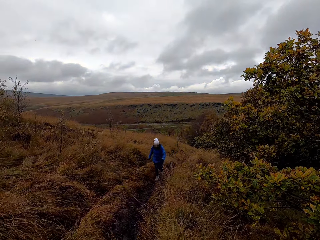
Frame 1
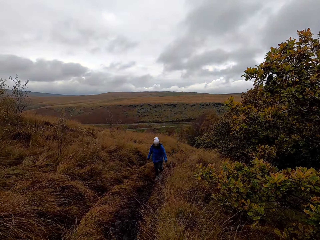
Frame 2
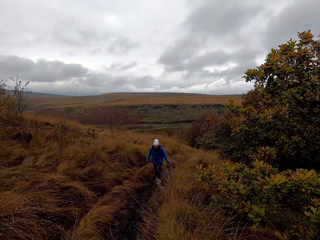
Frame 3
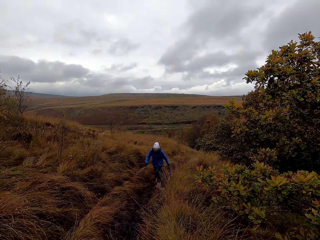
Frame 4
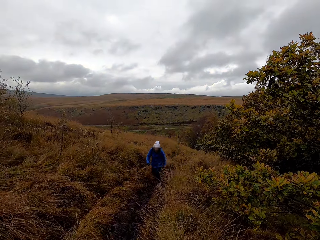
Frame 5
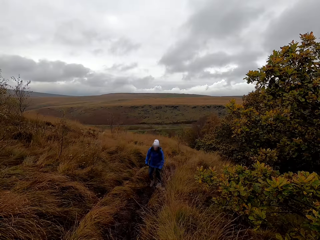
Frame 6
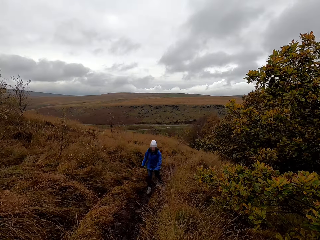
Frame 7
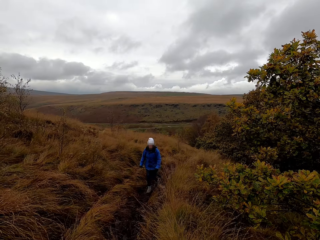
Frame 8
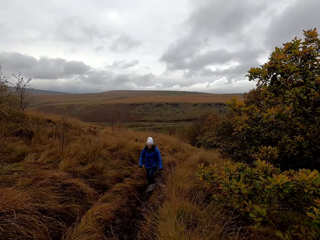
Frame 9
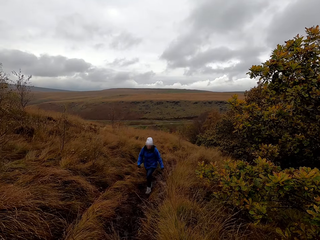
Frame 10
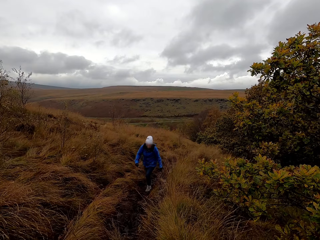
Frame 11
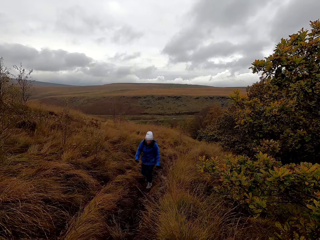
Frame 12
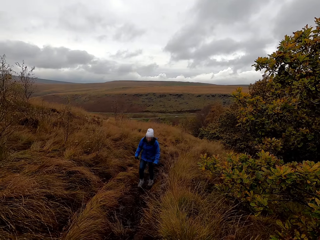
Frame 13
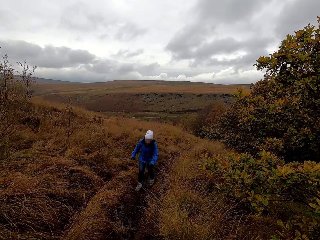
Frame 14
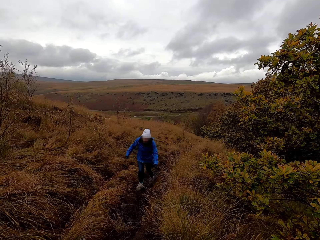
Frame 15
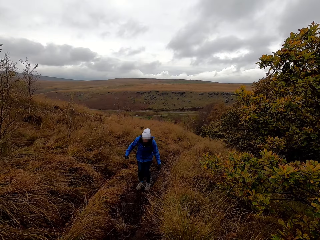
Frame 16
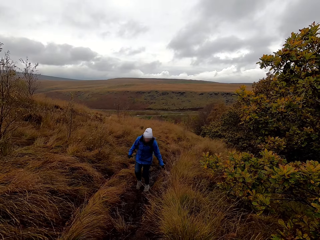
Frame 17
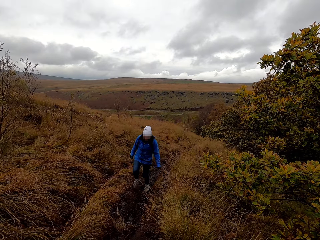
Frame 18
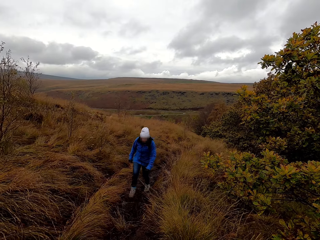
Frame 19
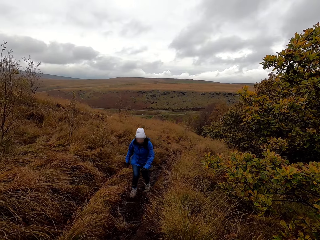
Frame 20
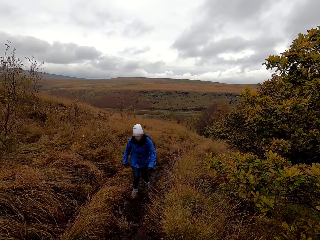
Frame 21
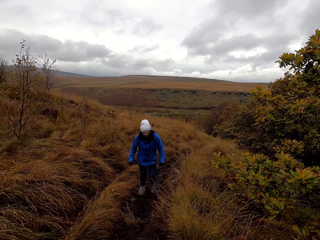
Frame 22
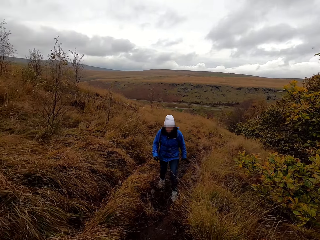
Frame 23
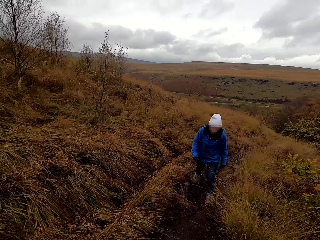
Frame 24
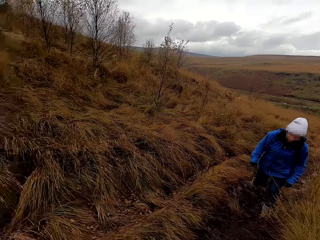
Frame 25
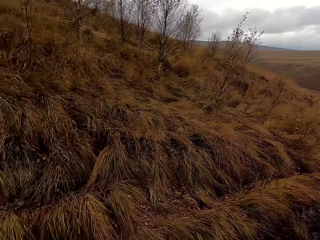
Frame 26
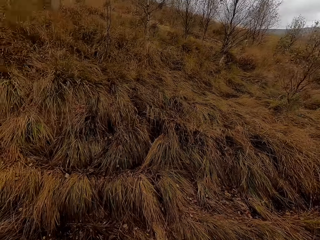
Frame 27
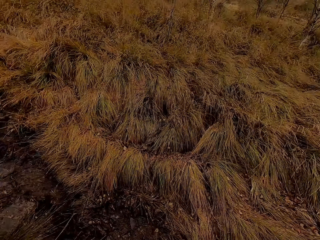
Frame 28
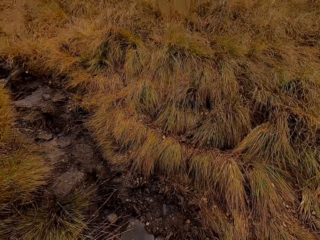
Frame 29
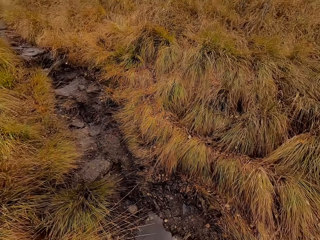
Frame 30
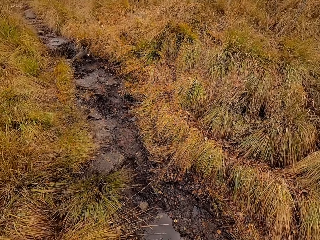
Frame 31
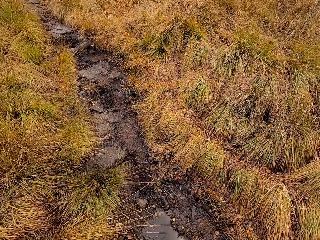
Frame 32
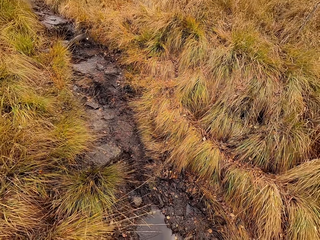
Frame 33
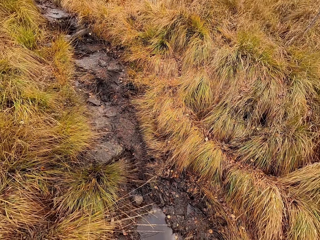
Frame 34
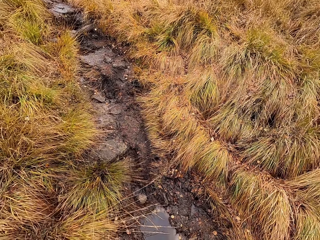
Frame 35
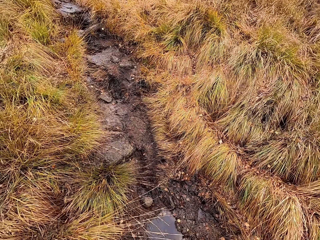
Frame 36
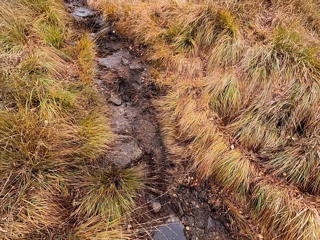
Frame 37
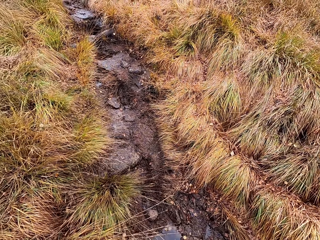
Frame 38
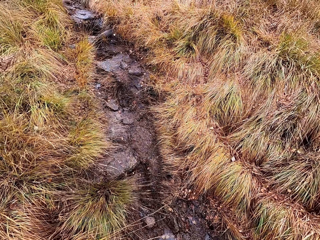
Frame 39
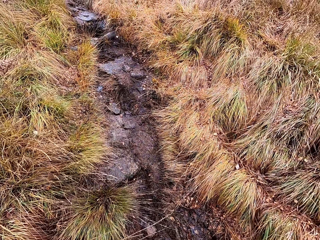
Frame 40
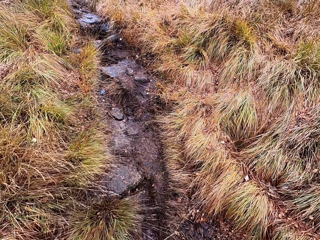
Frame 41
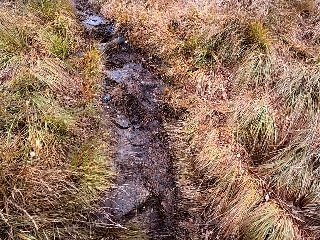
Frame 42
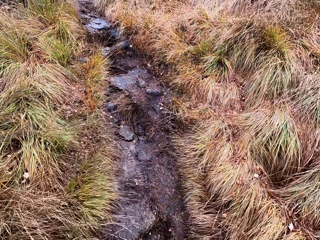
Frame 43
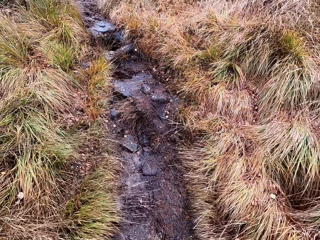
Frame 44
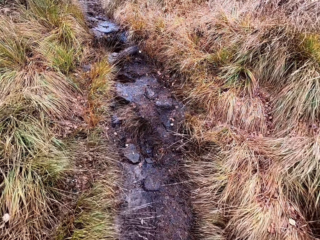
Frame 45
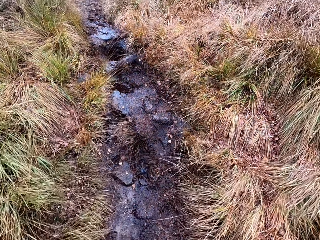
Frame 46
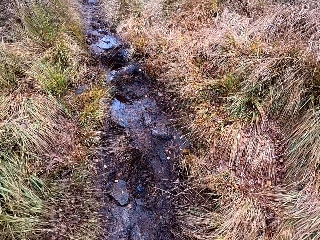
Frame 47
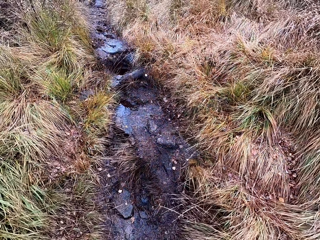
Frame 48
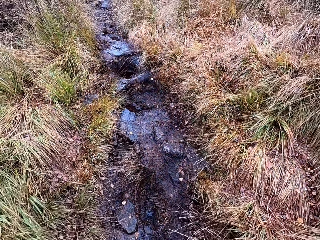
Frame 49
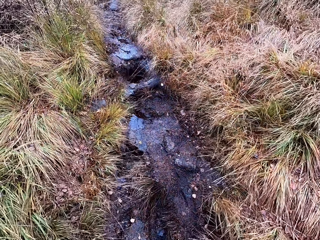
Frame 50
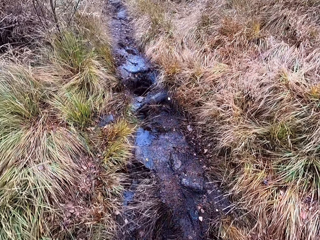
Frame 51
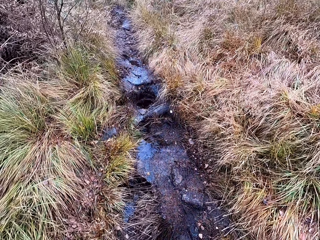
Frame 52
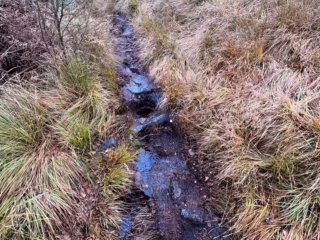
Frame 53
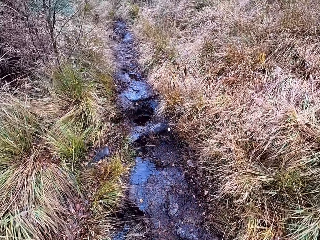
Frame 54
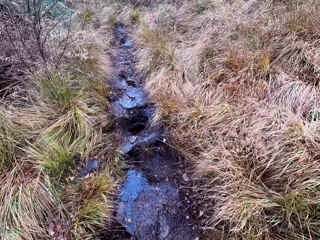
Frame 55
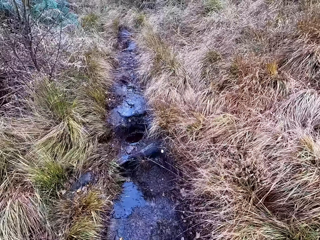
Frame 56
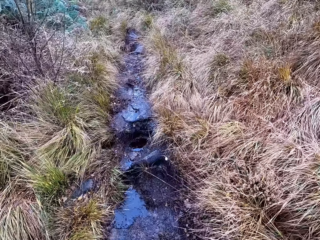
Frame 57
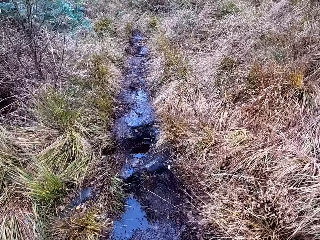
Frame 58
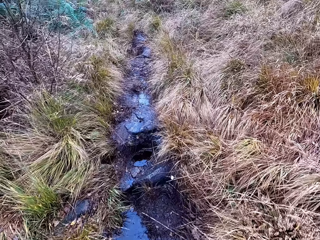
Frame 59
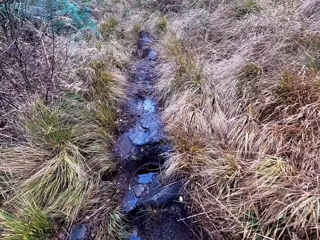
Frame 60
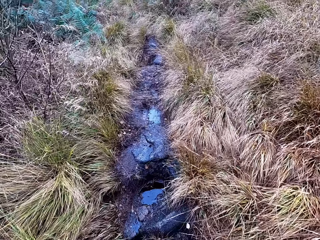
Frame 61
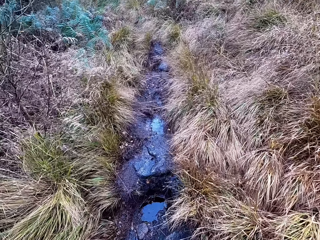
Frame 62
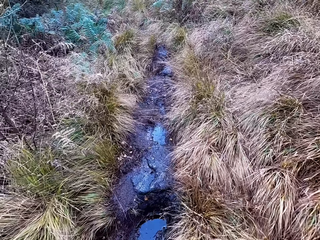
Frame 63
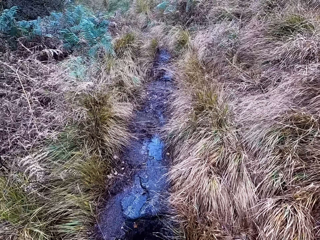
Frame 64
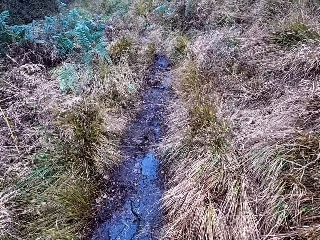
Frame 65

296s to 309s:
A woman talks to the camera wearer. The camera wearer talks to the woman. They walk around the street.

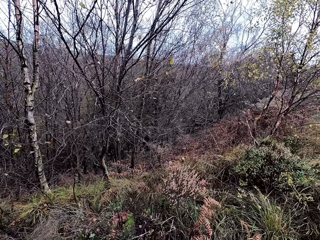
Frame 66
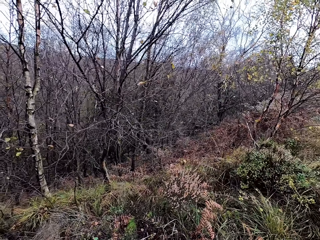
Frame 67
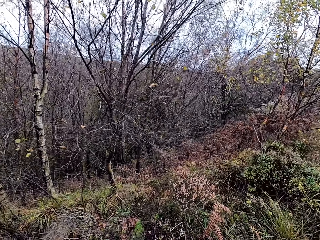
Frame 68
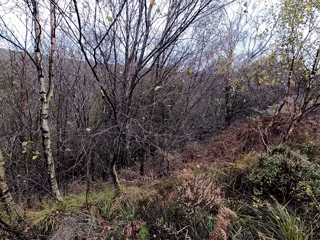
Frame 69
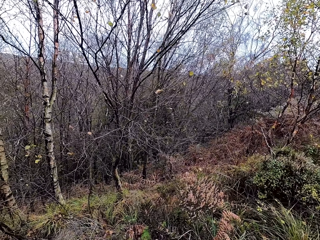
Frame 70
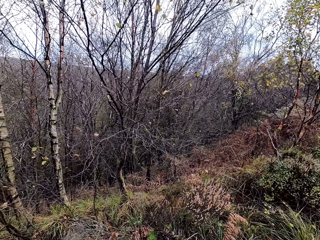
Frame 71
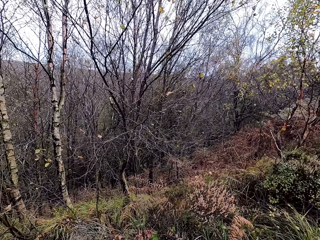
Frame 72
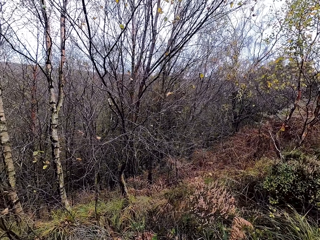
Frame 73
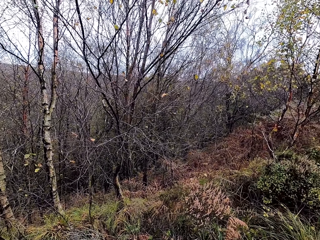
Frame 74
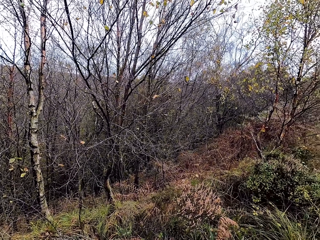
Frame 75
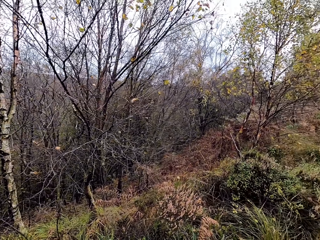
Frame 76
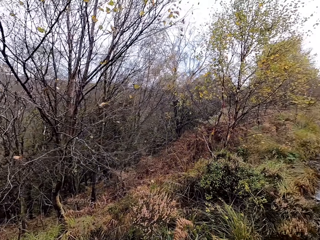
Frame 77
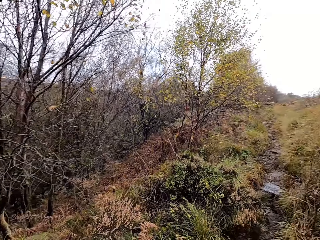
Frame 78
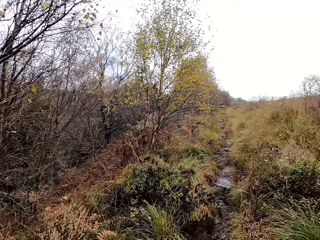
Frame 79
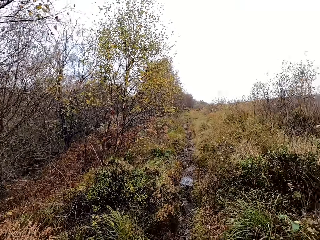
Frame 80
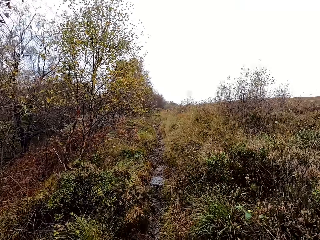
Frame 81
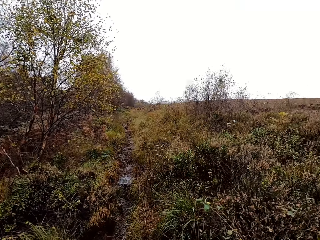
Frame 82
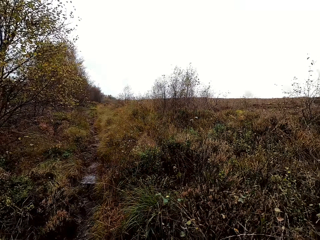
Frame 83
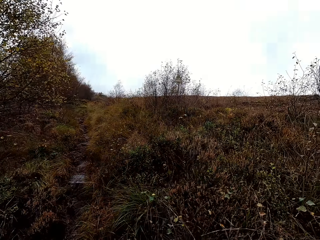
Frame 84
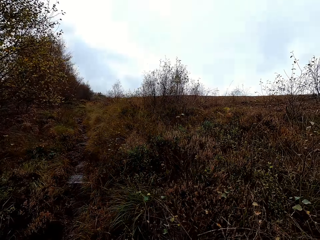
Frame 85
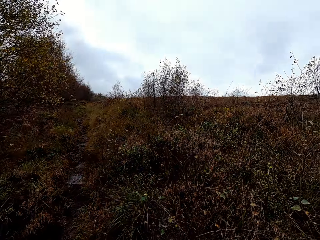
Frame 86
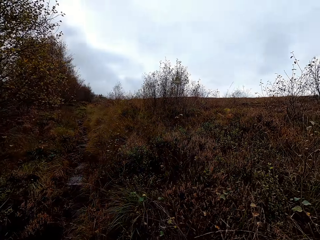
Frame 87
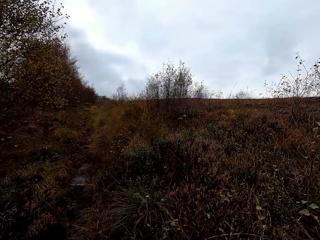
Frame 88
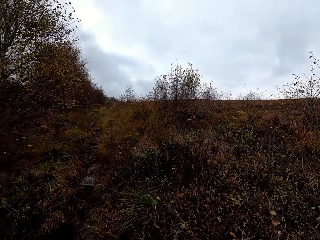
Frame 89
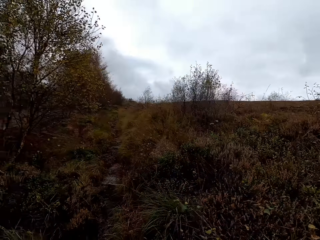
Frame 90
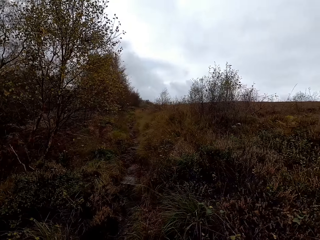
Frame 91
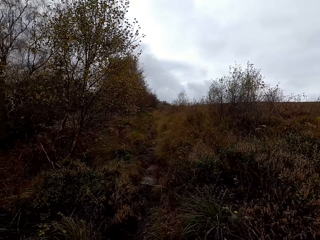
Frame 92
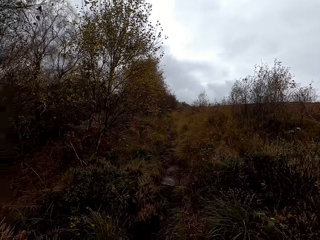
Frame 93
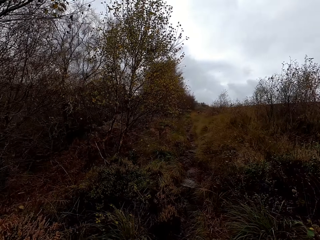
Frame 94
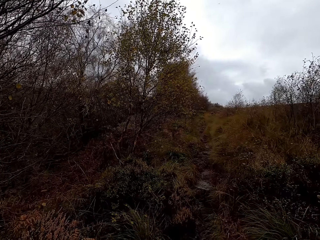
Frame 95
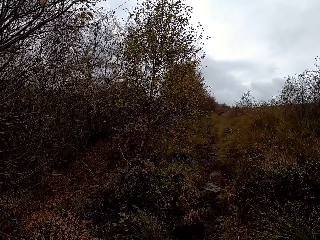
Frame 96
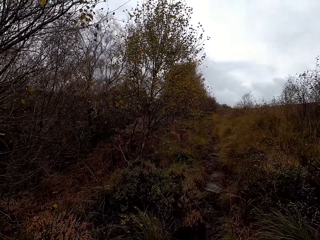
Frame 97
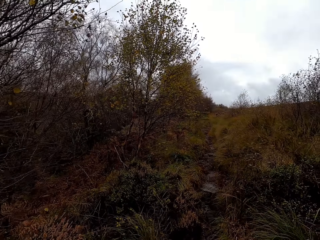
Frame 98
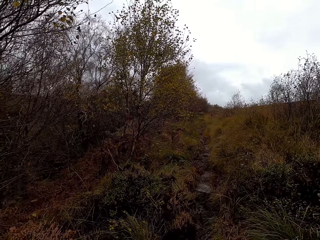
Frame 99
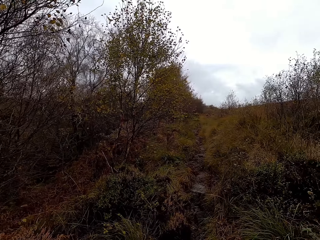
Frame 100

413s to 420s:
The camera wearer looks around the street.

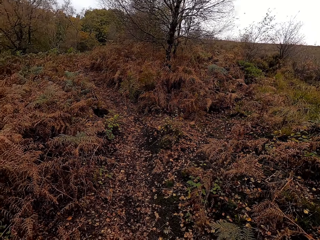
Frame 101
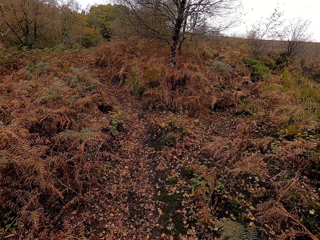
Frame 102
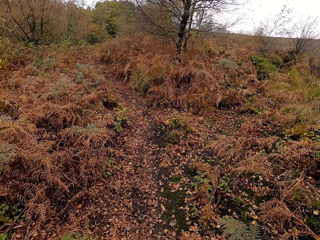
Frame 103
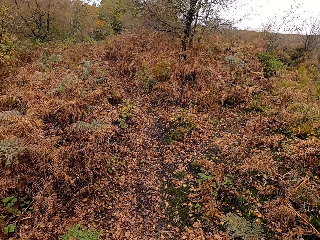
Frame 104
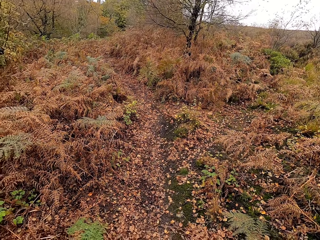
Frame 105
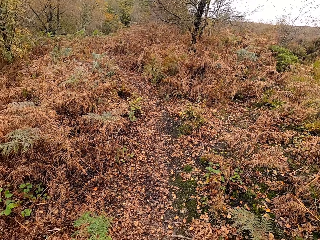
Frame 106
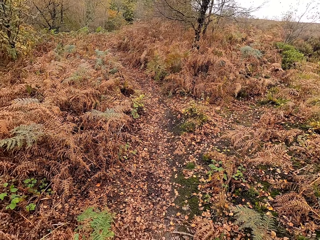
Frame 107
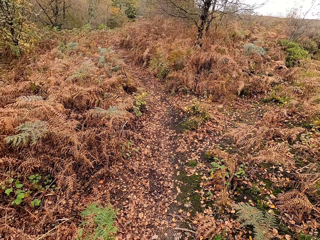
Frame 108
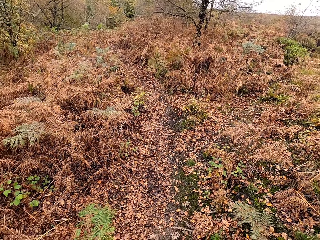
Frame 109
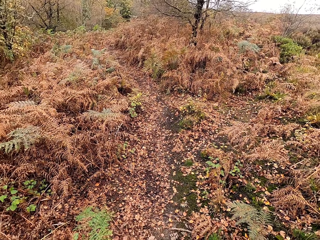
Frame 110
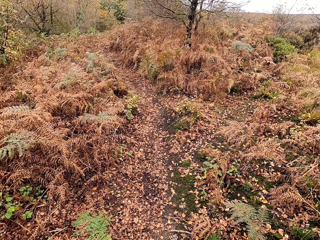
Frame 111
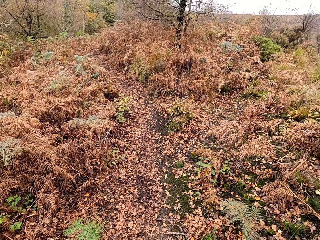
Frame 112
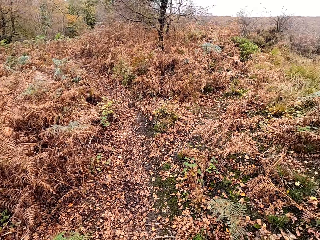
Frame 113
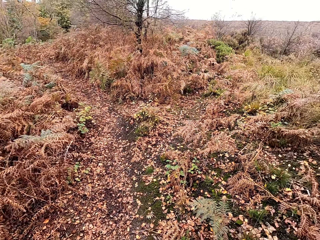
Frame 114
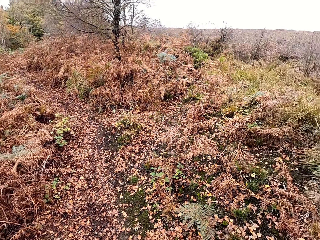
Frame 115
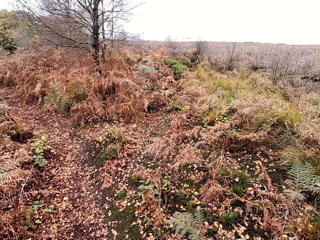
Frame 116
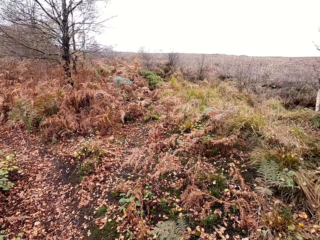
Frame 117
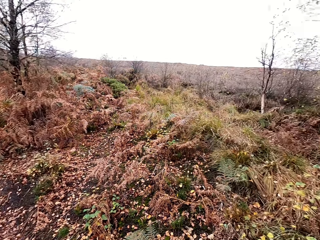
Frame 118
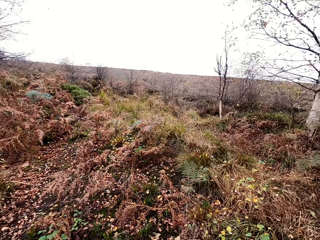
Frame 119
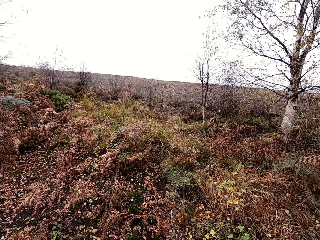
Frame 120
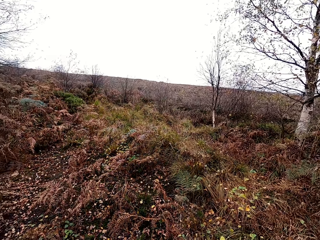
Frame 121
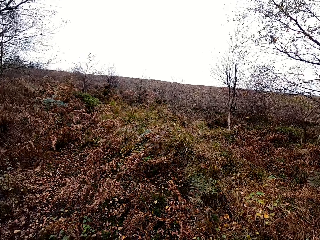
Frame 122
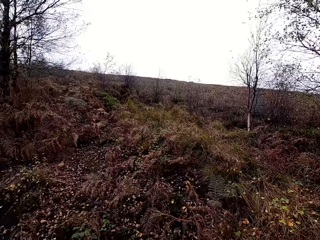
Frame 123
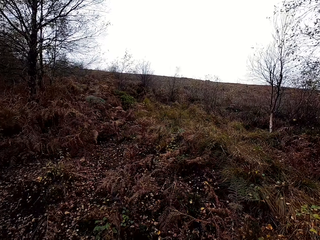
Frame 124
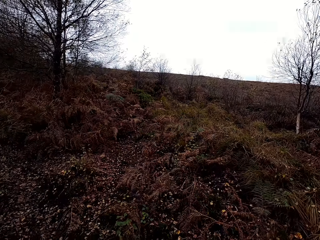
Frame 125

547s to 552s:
The camera wearer looks around the street.
